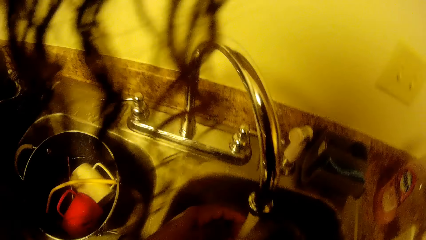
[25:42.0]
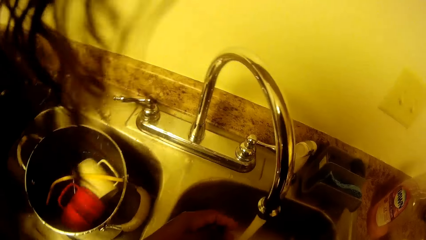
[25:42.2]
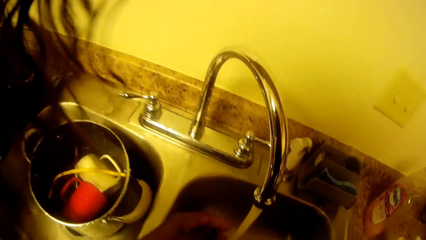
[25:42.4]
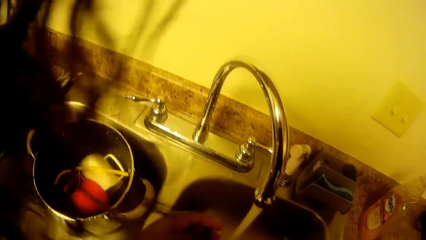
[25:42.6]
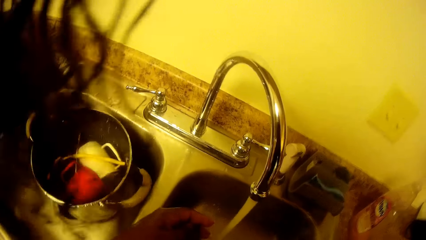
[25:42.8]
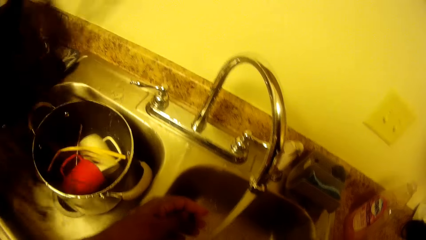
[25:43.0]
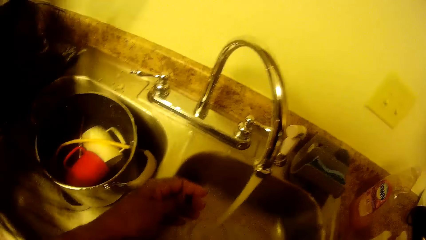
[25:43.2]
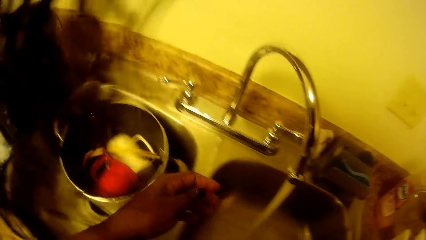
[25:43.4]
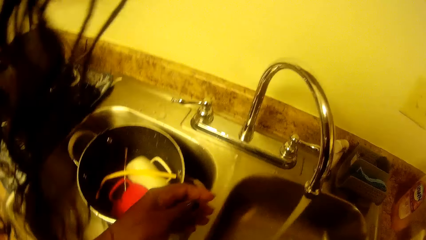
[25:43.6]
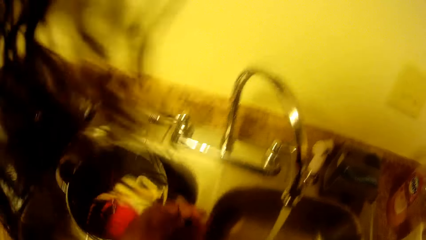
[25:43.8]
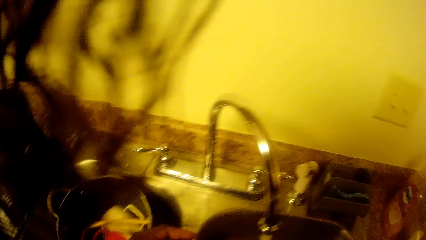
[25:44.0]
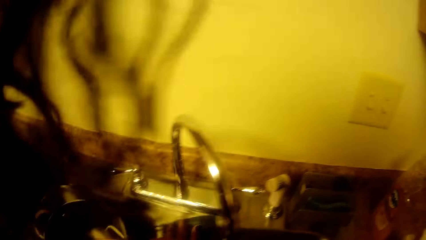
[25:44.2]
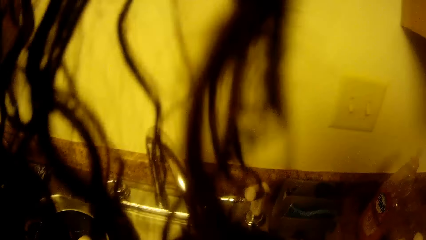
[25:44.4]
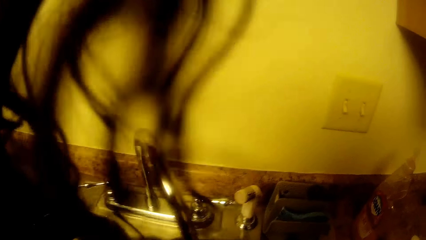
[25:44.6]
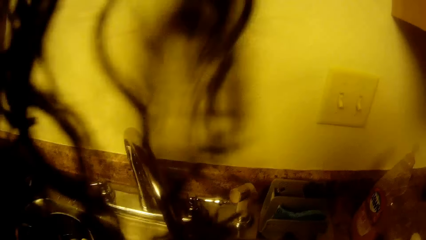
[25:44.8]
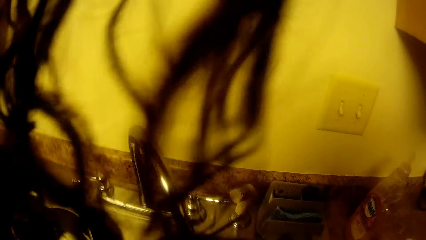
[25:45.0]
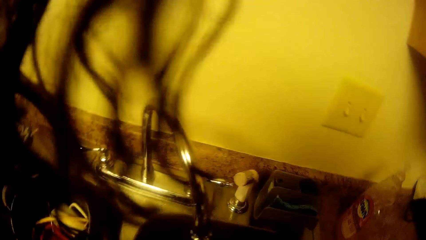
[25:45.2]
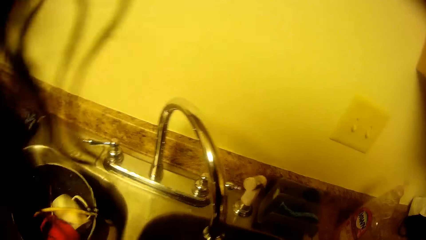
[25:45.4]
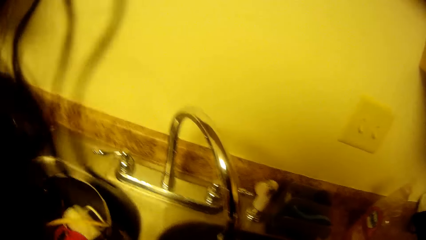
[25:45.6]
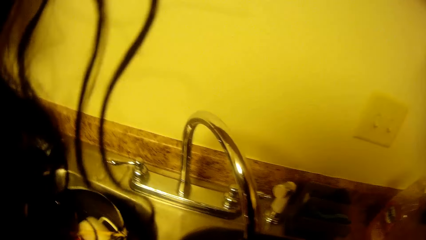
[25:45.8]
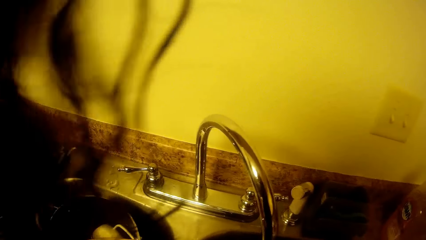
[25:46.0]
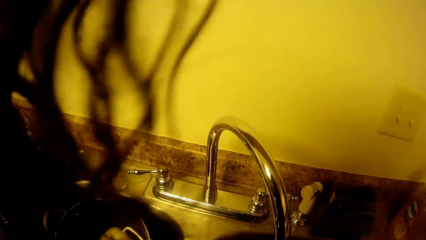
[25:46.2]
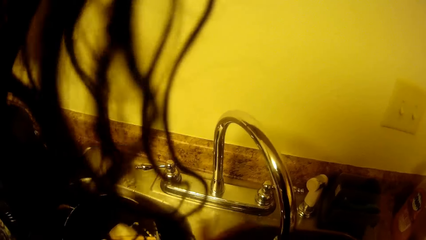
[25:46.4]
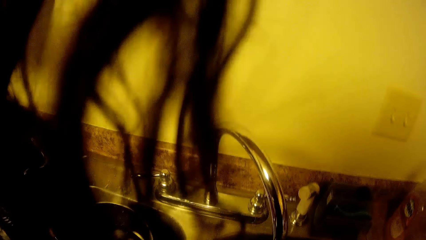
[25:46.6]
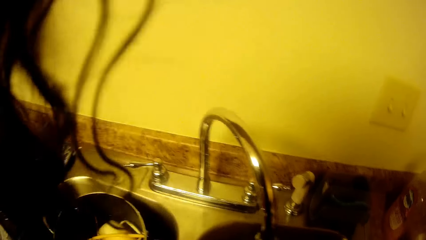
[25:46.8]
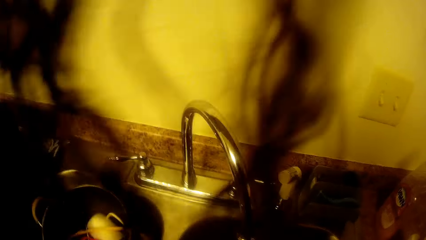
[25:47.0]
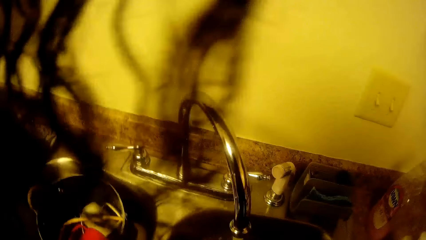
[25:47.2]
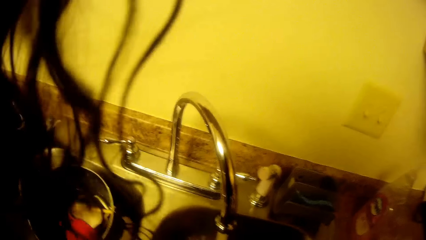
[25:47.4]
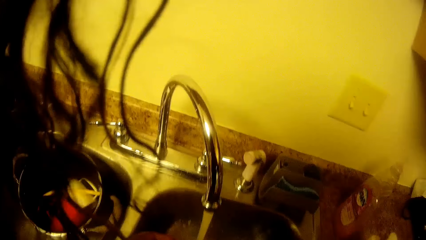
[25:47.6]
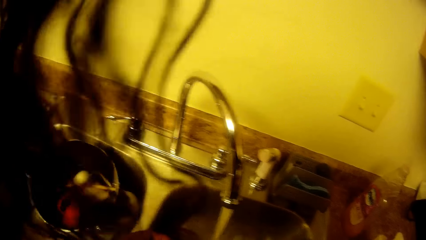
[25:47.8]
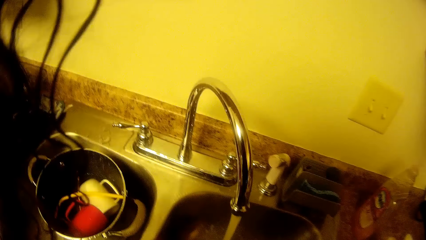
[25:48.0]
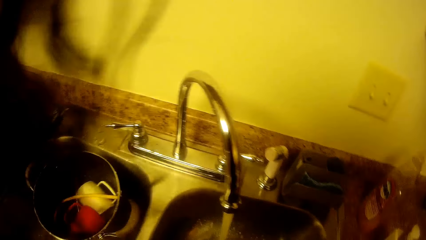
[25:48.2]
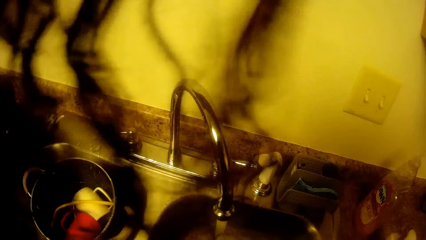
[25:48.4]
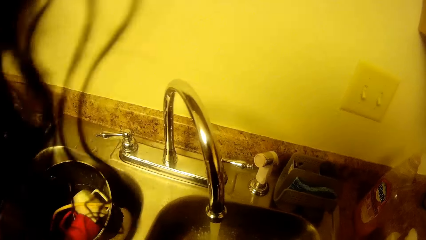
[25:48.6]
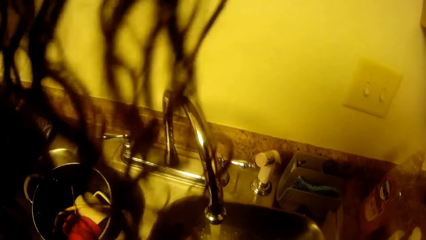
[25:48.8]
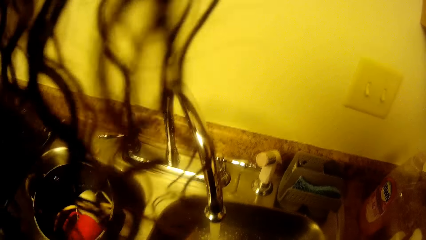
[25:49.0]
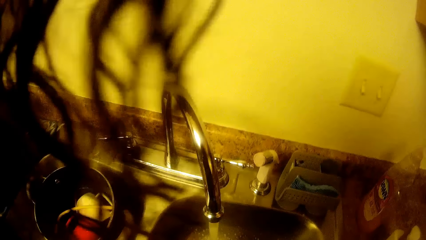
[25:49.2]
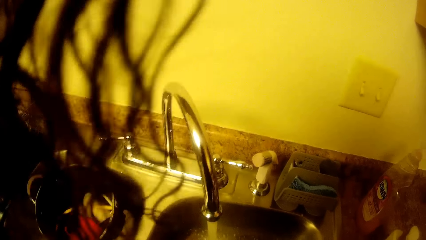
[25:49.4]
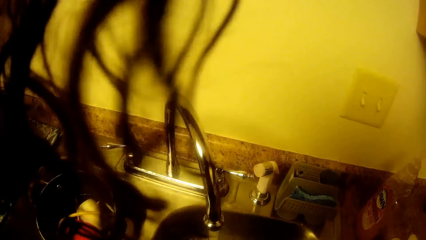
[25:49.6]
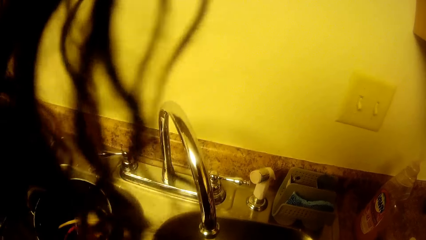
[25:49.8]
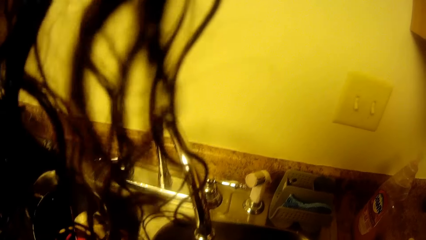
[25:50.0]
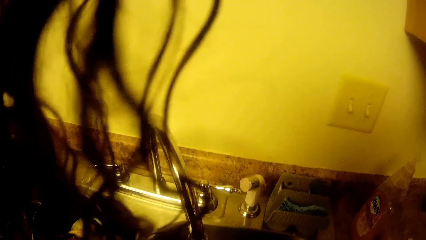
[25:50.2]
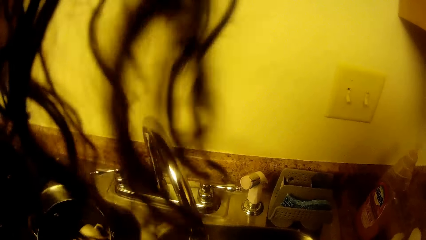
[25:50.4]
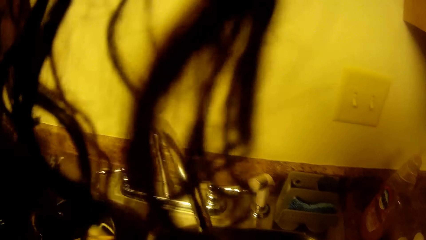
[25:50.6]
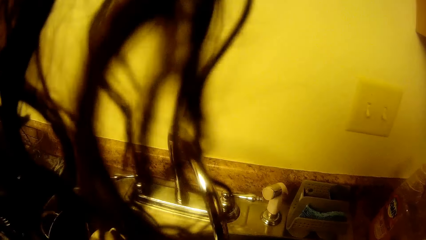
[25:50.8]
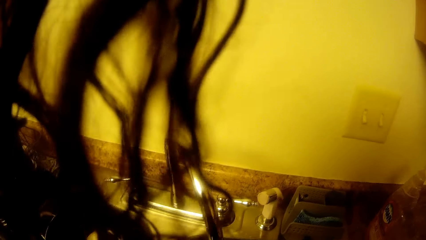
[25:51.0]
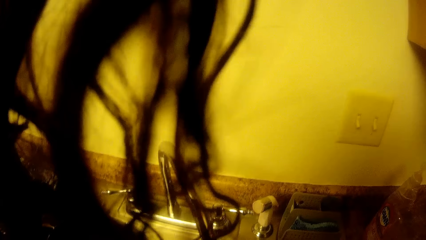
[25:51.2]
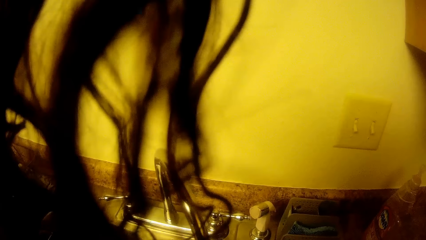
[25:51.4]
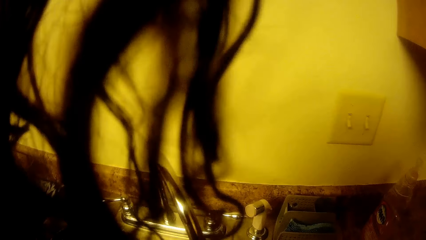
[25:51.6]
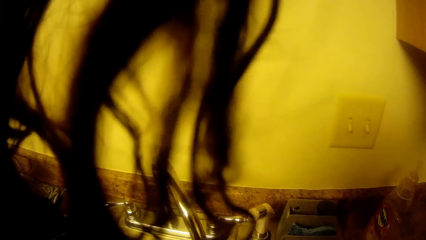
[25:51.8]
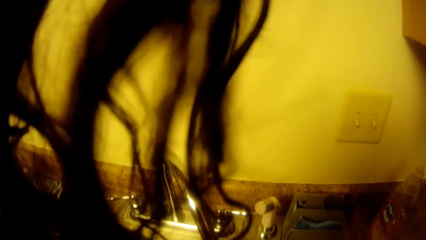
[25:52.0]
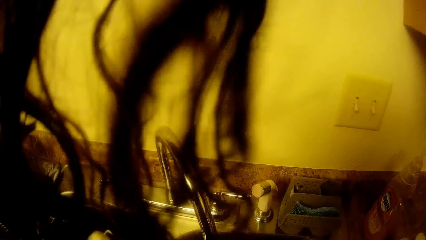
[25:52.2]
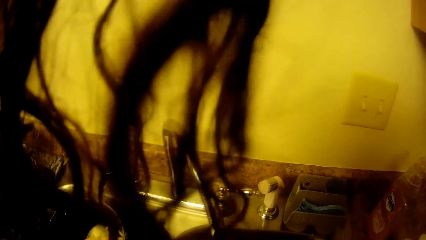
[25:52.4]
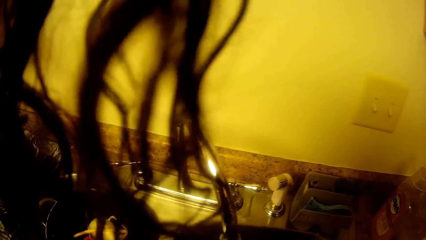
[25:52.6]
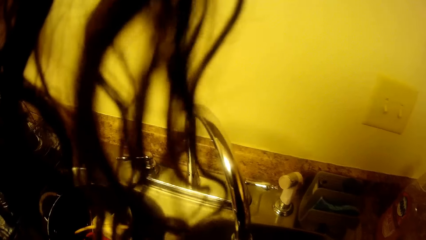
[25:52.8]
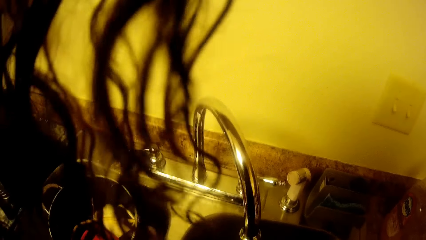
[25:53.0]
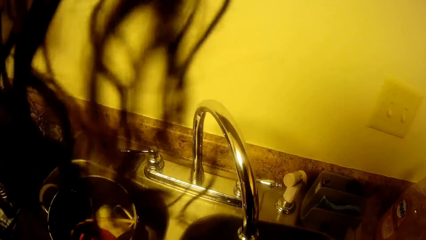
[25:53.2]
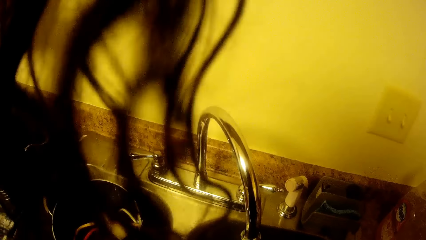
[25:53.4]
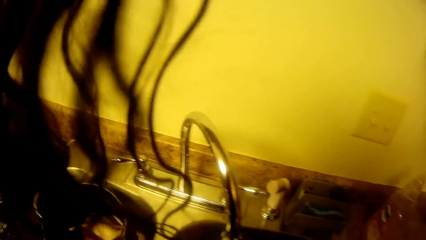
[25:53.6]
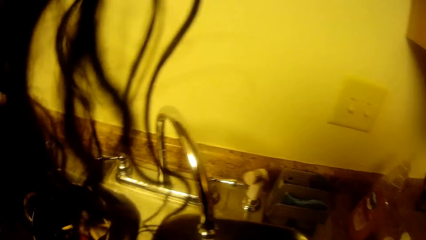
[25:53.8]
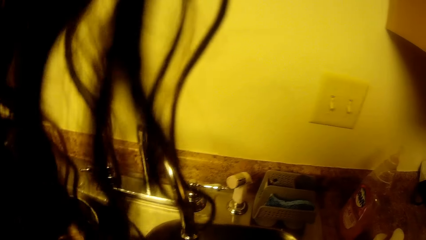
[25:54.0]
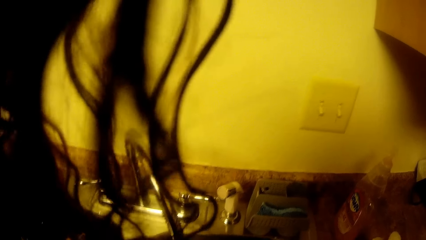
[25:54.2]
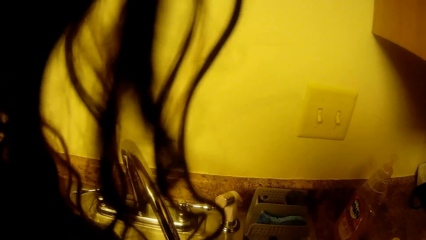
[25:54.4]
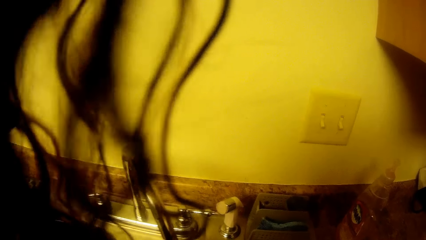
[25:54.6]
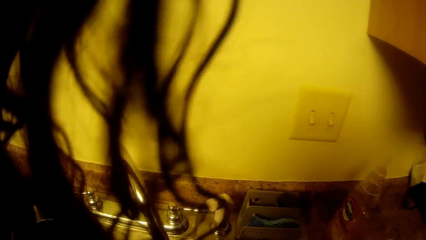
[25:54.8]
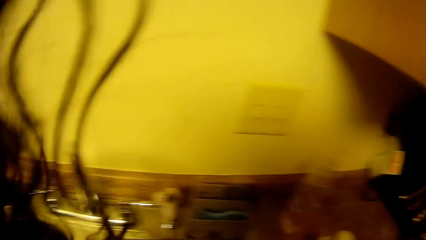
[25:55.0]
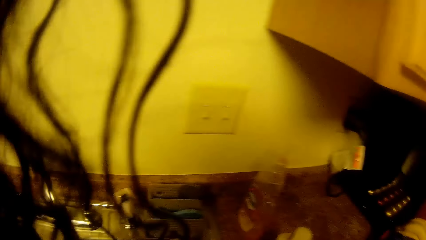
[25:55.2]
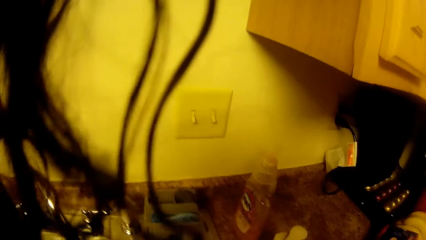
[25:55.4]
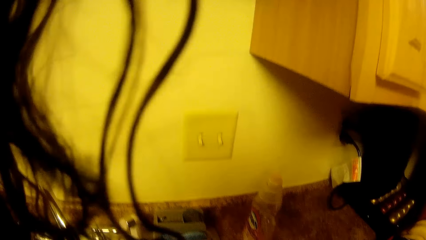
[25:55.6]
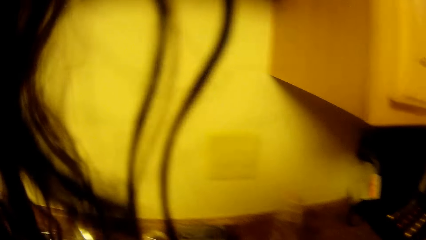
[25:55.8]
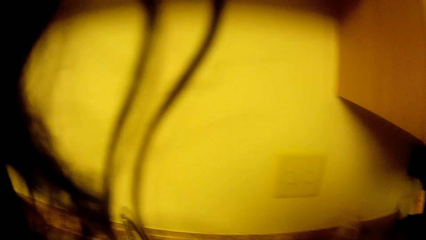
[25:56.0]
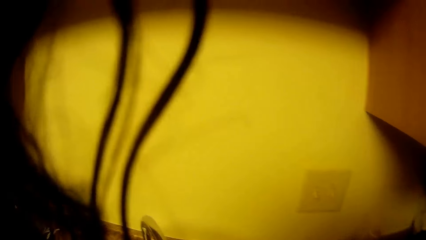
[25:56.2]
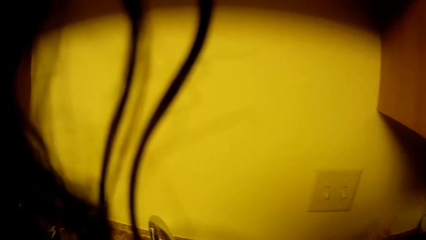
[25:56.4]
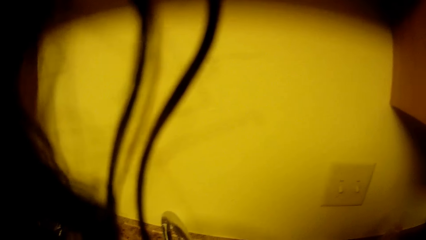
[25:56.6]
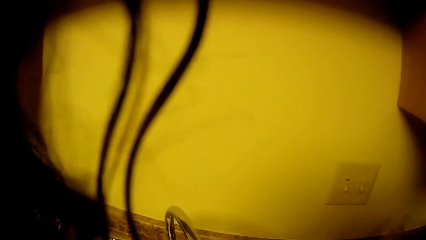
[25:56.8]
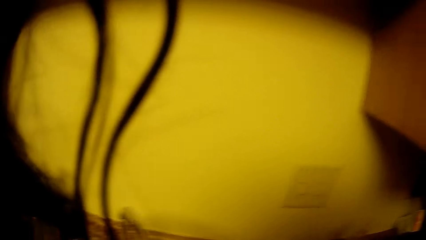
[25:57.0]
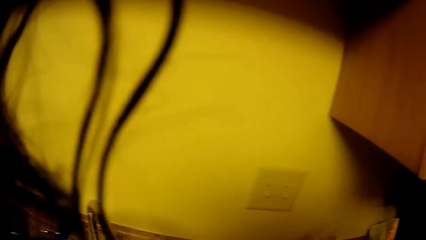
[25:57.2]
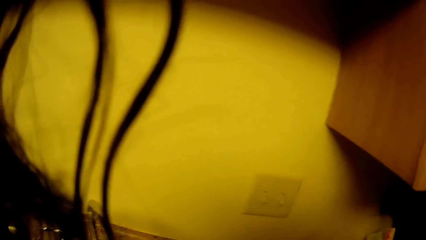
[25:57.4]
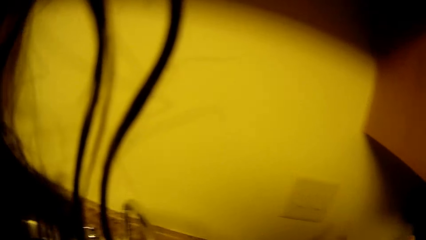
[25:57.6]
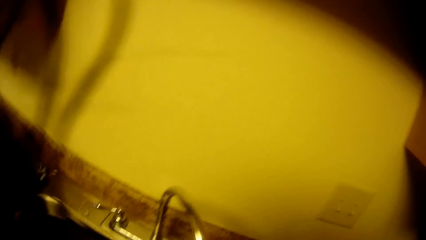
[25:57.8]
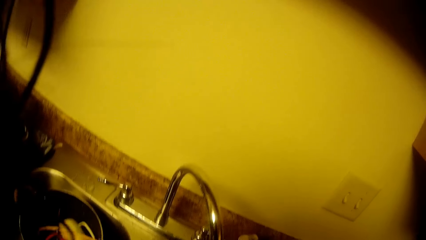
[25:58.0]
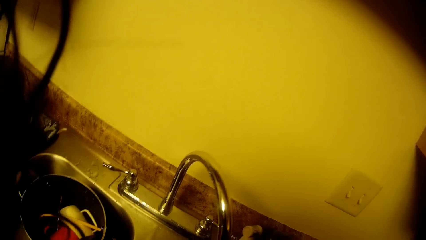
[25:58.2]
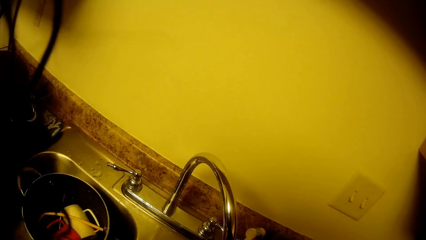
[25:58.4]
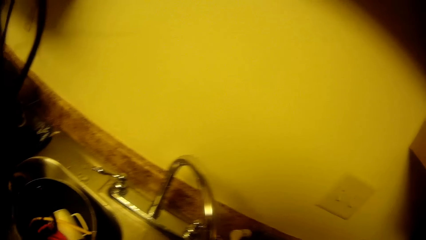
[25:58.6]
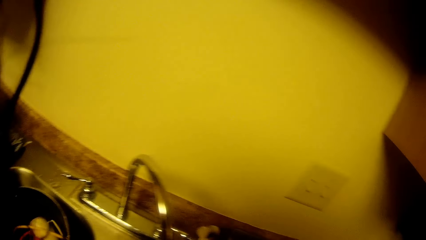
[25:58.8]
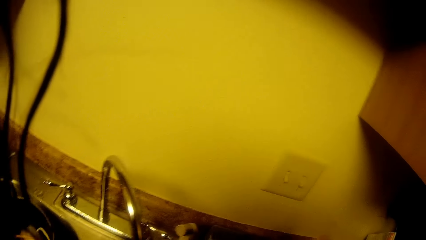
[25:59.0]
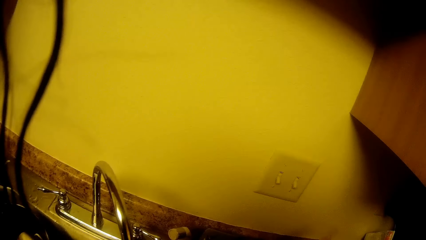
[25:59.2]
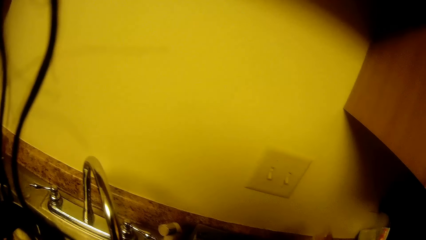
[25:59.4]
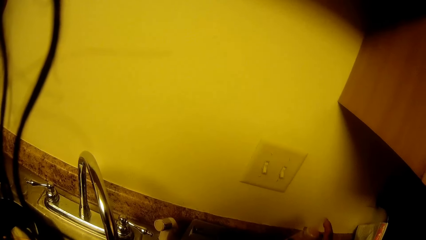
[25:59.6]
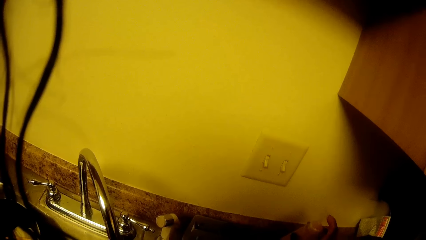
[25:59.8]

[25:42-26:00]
The camera wearer washes plates in the sink. She carries the bottle of soap on the cabinet with her right hand. She drops the bottle of soap on the cabinet with her right hand.
